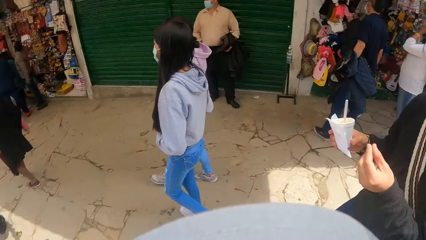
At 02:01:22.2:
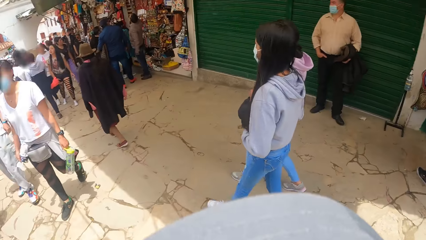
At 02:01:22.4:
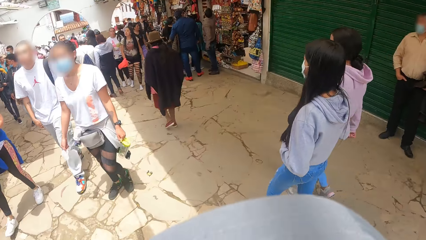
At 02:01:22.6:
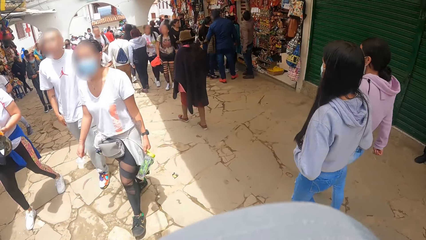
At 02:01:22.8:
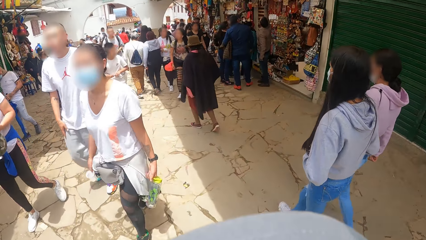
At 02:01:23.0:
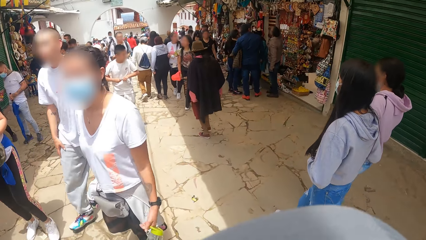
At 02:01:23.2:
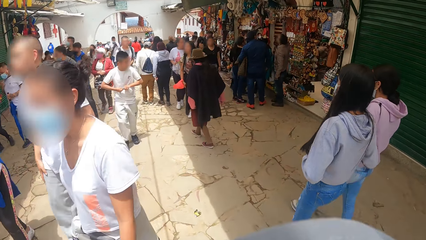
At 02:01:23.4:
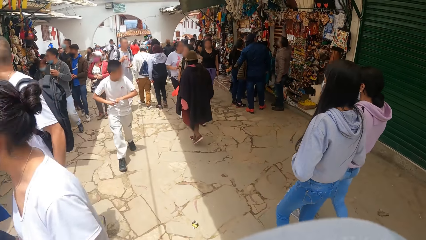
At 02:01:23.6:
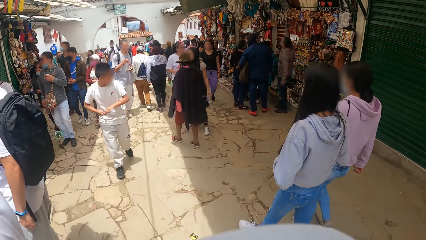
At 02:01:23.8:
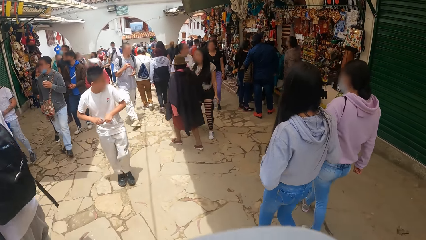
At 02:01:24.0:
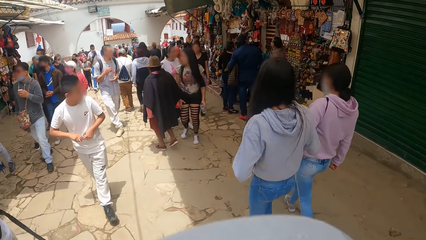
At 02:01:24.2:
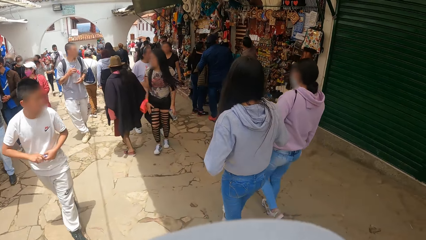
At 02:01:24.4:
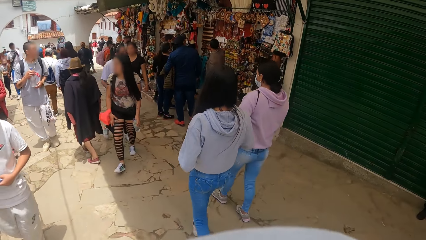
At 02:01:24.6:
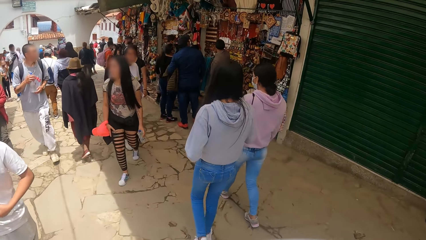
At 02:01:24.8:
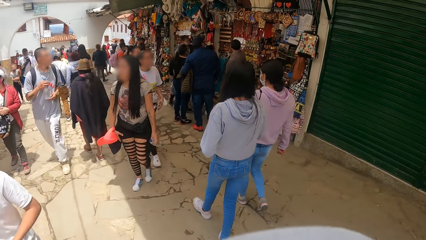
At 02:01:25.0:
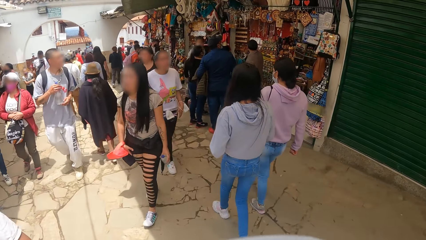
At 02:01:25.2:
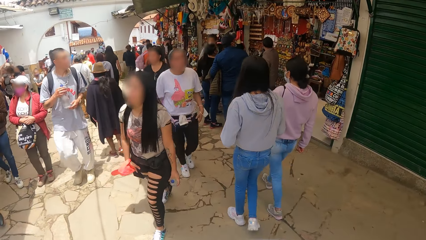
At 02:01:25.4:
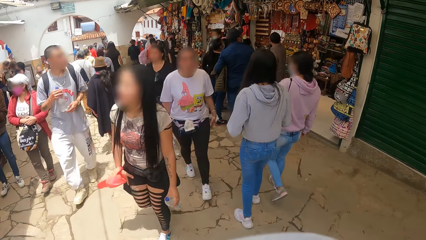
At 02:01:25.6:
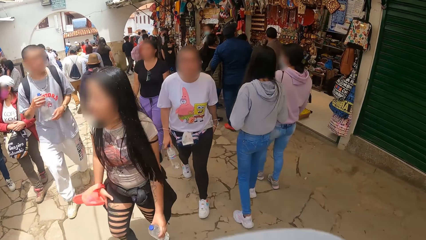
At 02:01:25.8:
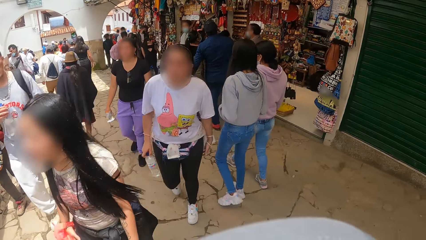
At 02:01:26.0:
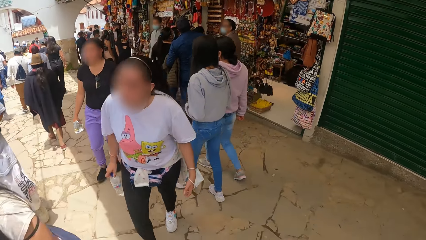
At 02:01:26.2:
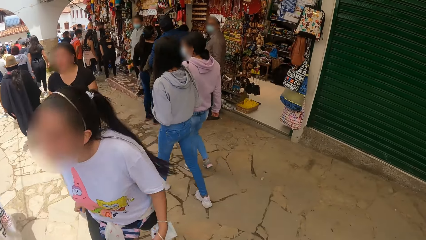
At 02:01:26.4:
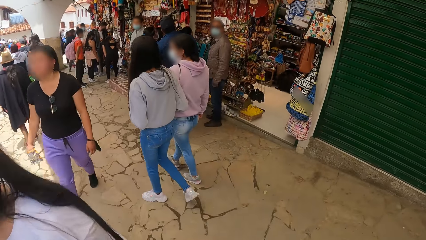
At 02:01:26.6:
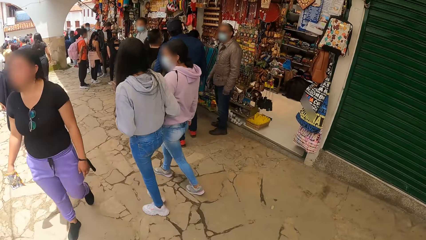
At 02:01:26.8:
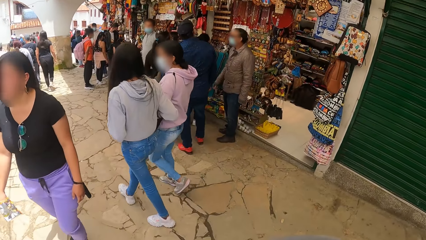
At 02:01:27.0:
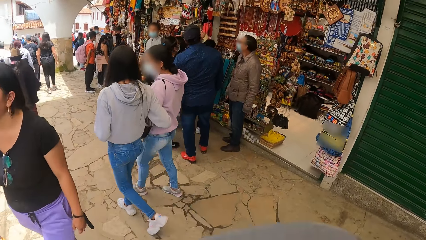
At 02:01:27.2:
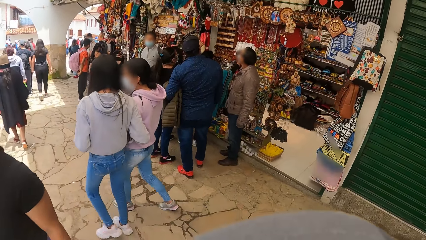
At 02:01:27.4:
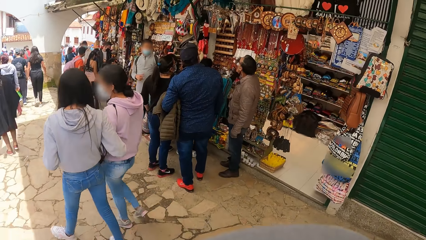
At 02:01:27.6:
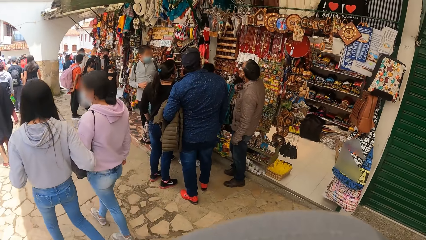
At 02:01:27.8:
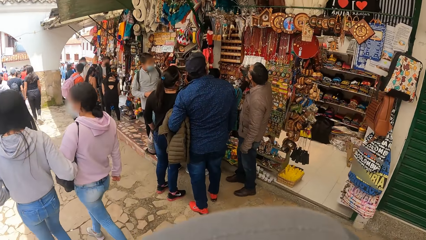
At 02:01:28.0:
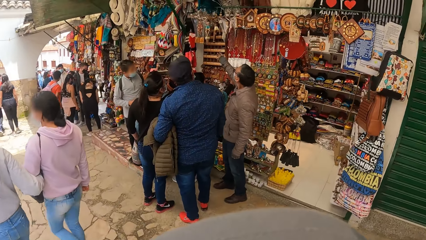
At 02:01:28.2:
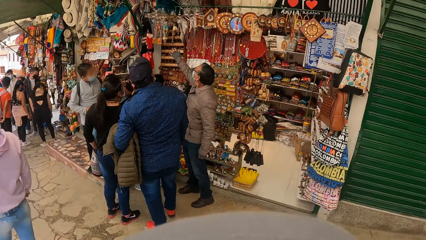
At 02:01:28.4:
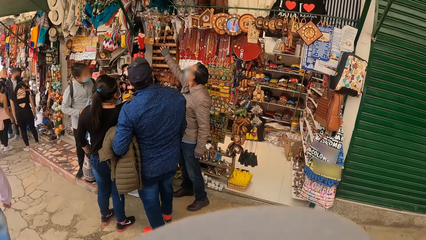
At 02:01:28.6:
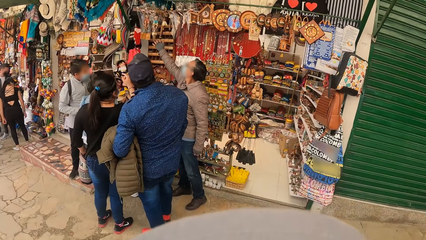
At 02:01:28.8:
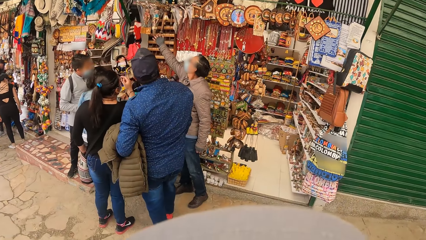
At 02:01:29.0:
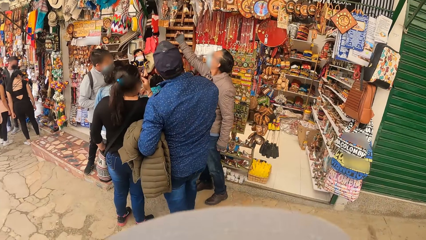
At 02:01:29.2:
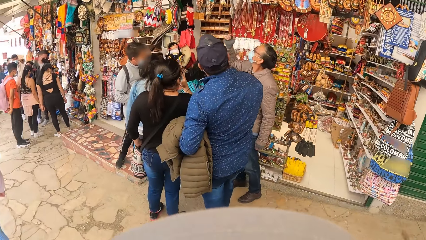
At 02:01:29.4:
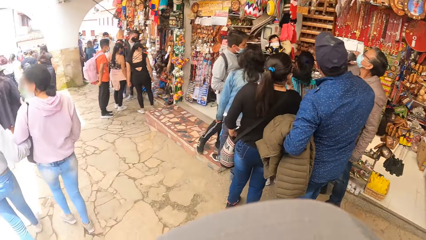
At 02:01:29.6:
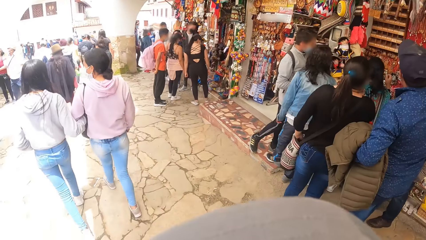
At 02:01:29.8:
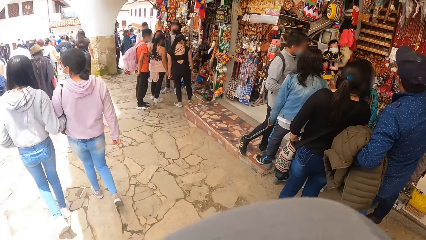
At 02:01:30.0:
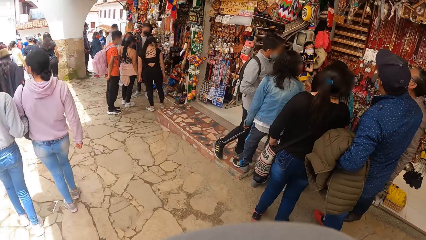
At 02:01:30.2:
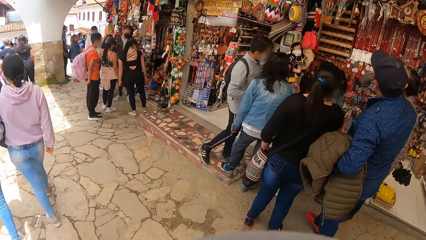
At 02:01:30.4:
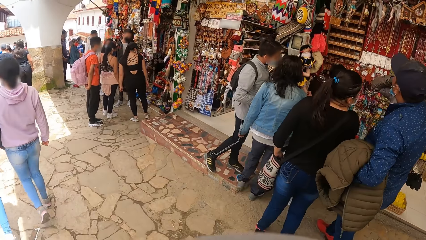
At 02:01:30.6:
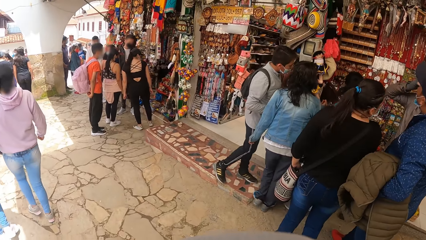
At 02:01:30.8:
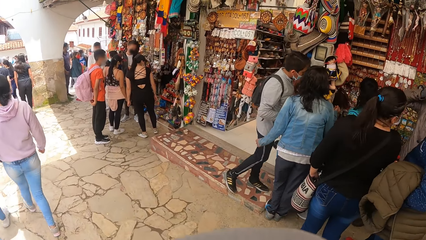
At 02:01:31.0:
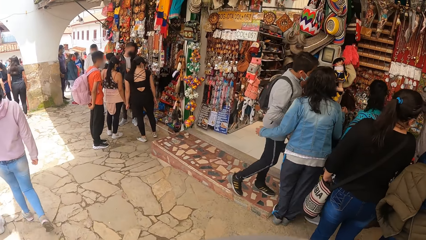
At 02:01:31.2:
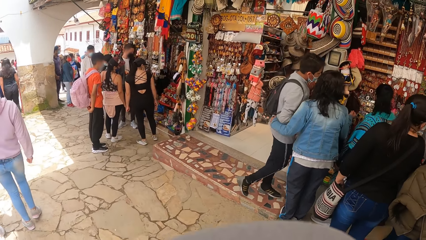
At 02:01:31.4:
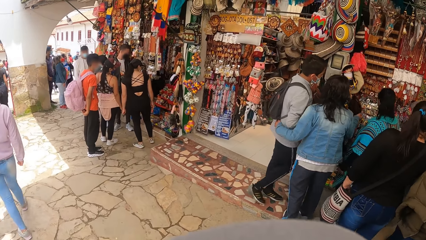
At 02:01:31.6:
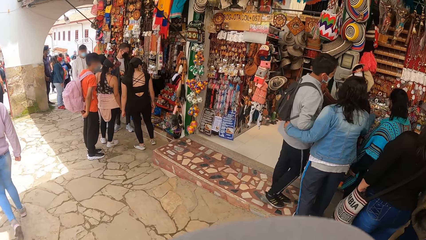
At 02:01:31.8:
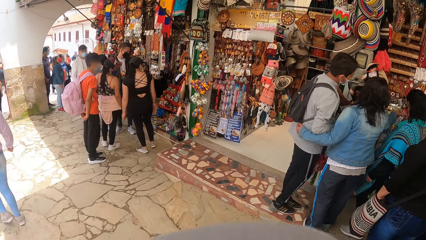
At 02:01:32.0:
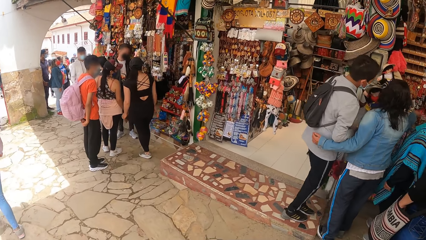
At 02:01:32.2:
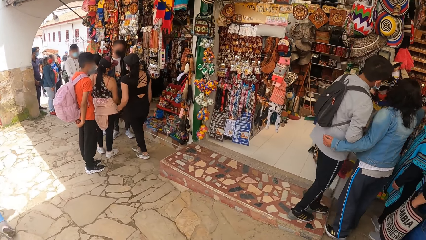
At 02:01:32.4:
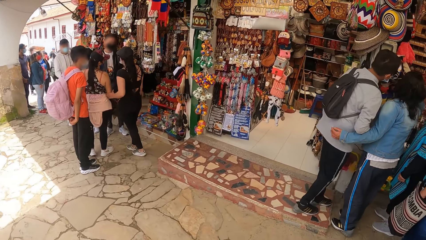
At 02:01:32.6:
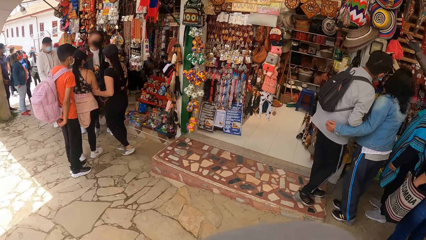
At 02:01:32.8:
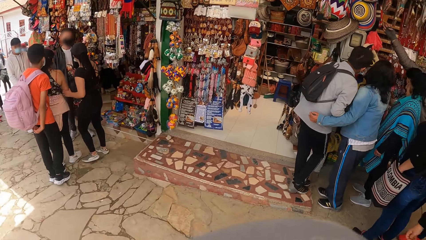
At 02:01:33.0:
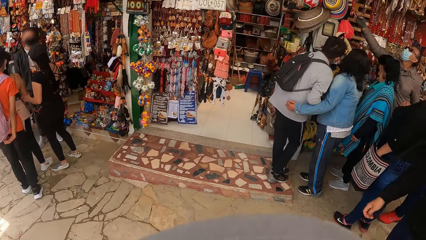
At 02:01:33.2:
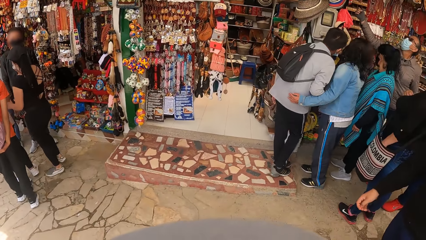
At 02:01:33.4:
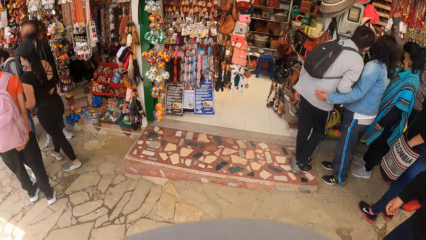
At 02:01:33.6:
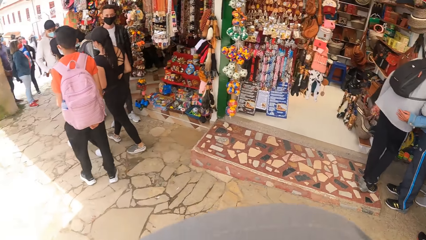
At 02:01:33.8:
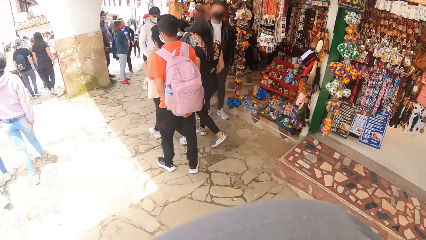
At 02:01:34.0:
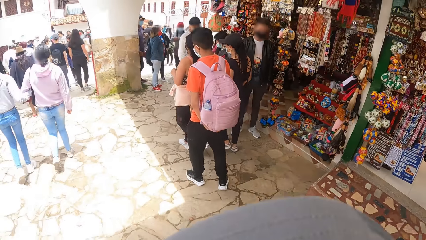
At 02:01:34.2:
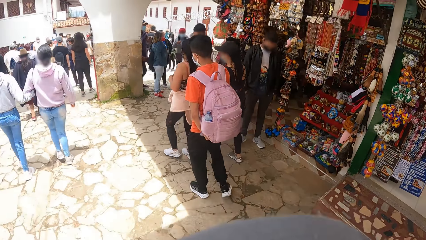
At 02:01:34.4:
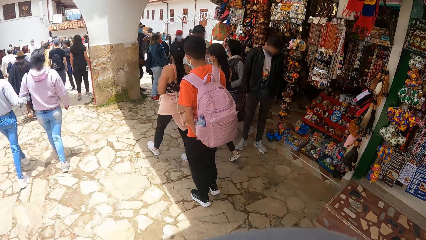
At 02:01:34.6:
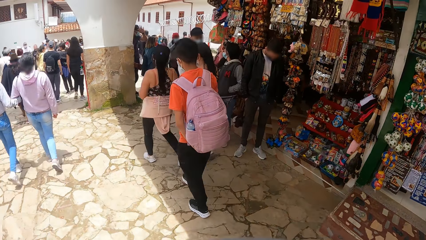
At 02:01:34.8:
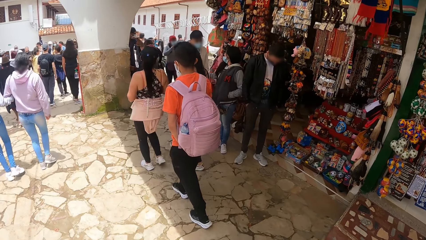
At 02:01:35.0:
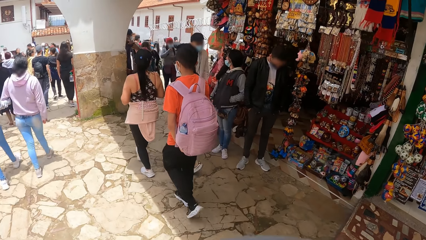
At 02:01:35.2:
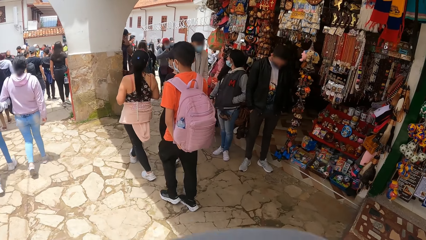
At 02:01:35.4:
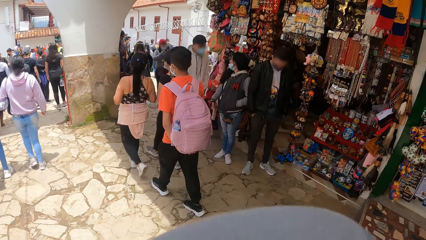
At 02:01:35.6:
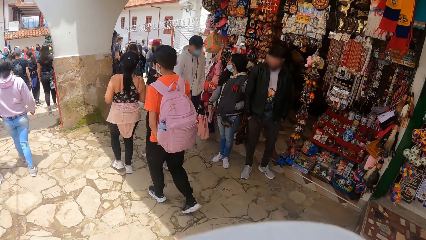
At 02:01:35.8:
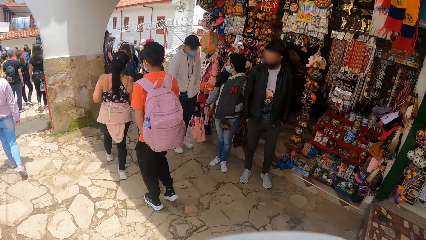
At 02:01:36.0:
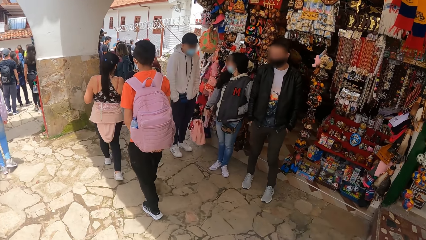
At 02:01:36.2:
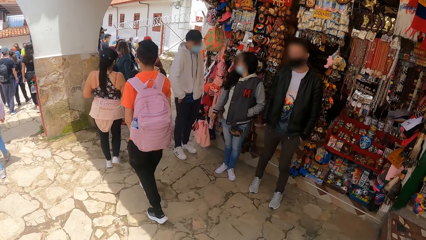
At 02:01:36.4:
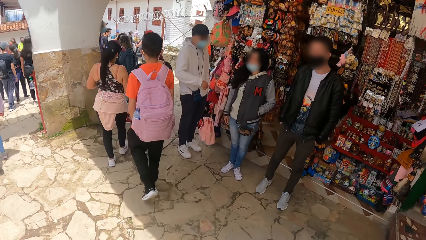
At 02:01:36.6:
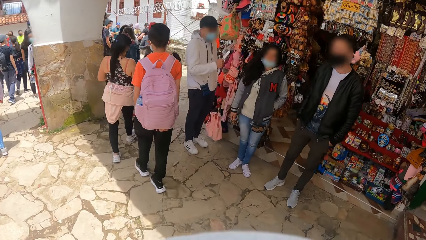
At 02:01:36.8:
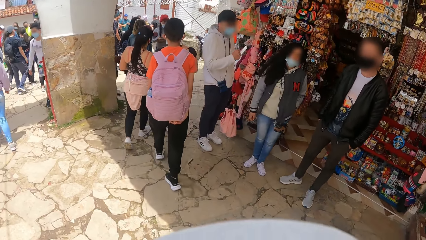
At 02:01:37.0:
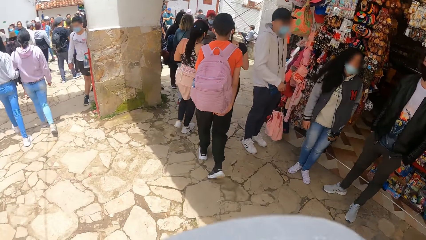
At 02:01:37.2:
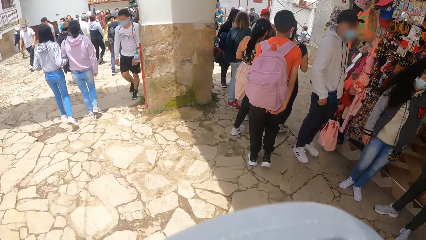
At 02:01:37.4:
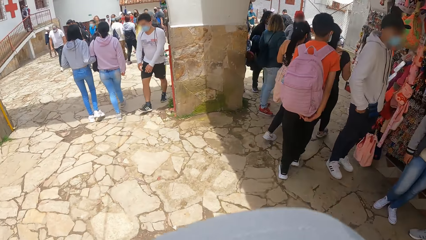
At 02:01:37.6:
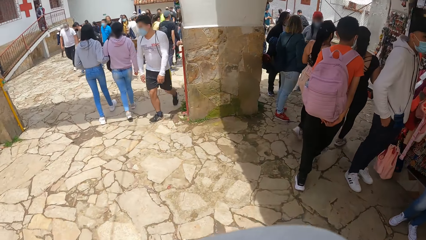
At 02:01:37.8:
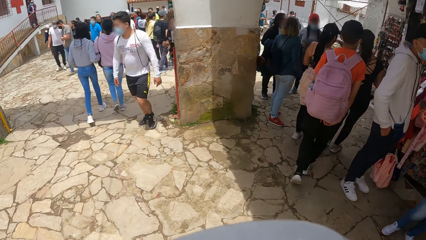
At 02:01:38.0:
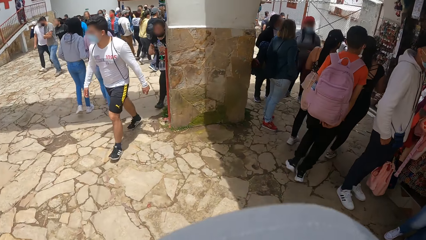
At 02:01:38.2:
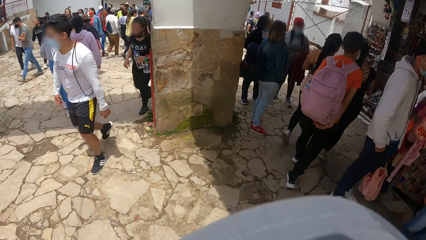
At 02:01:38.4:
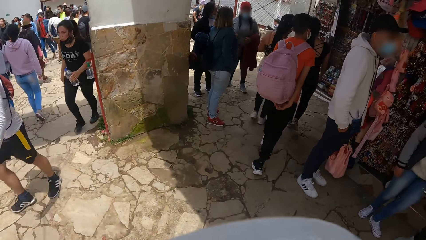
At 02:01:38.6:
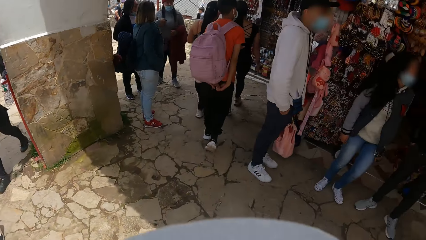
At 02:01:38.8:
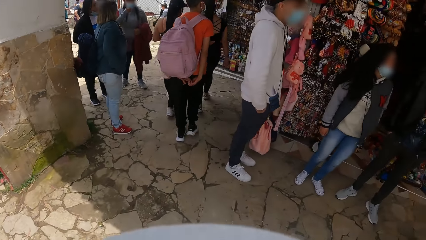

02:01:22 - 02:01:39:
A man passes the parfait to his left hand.
